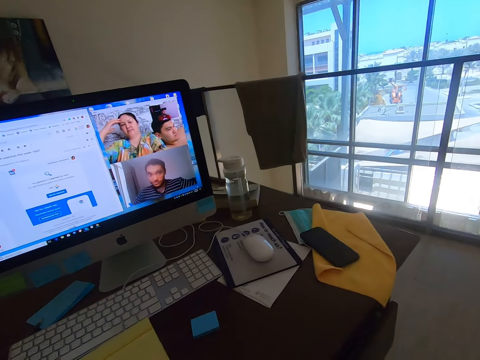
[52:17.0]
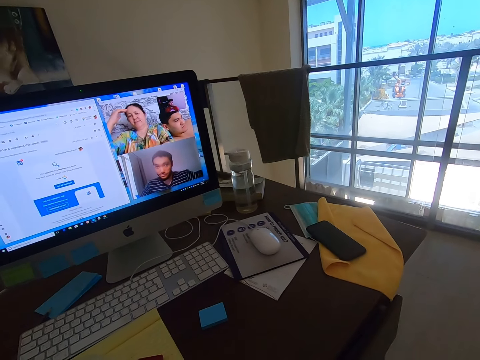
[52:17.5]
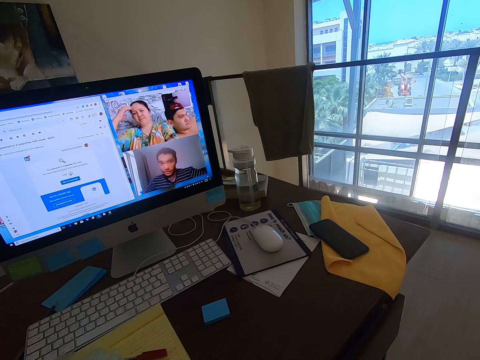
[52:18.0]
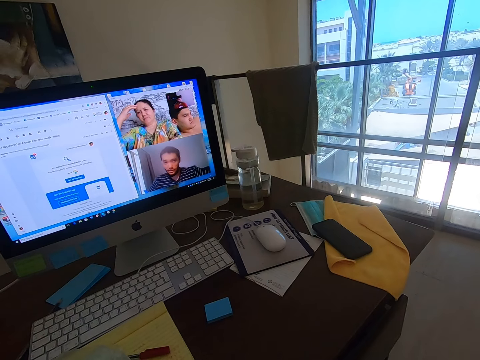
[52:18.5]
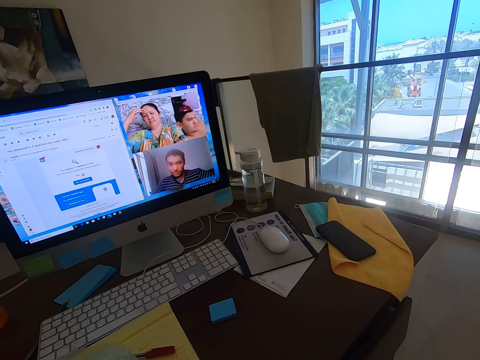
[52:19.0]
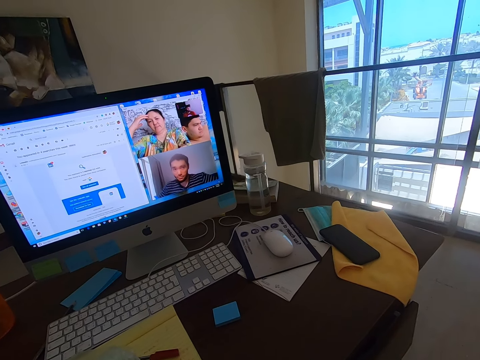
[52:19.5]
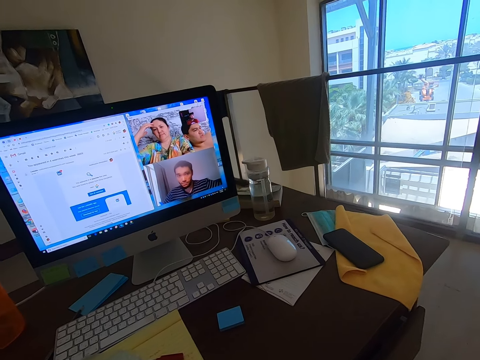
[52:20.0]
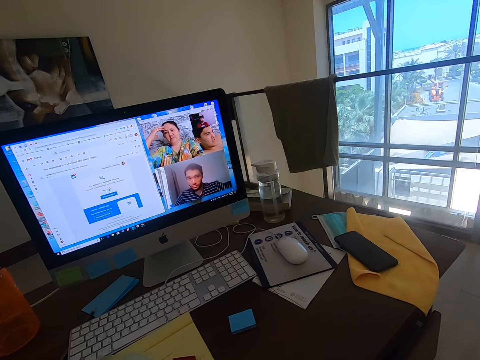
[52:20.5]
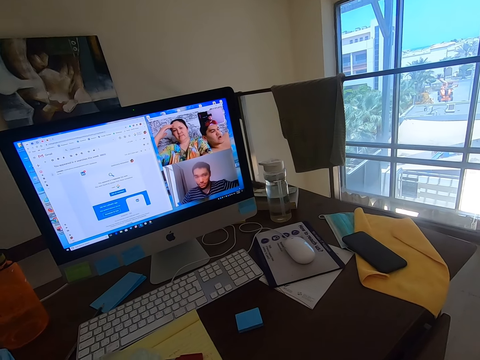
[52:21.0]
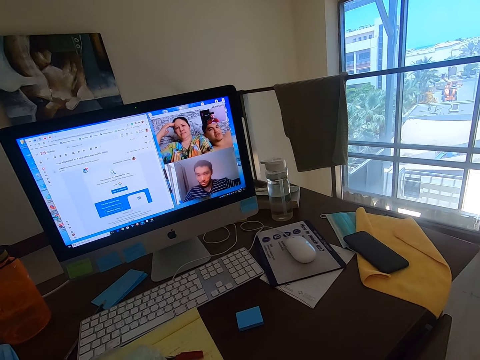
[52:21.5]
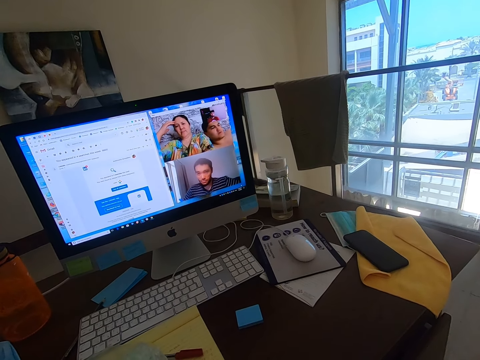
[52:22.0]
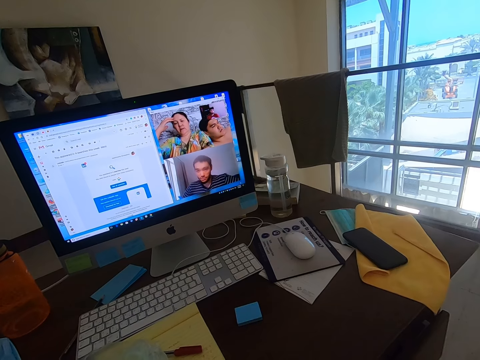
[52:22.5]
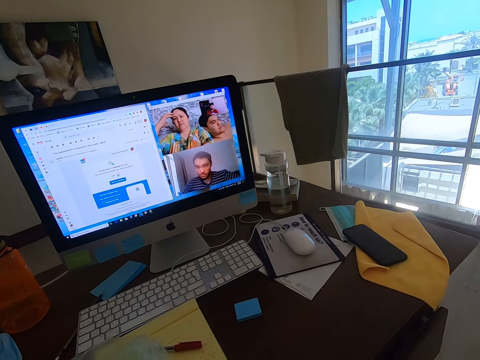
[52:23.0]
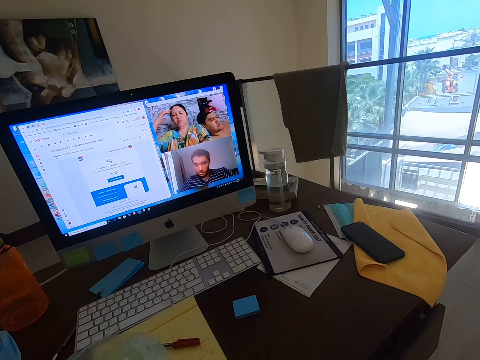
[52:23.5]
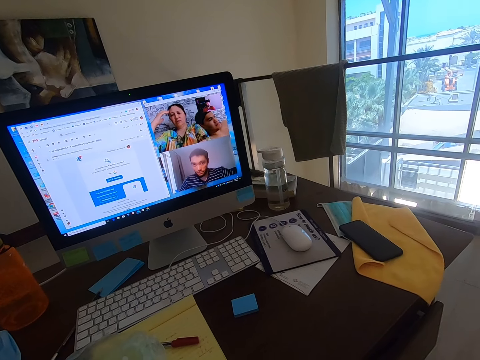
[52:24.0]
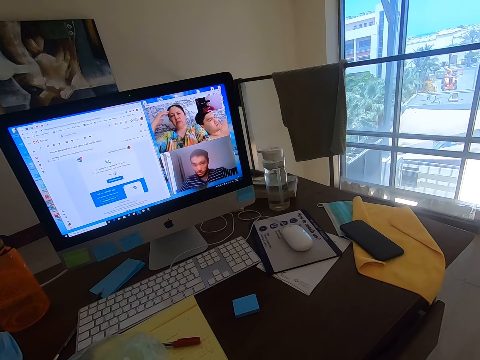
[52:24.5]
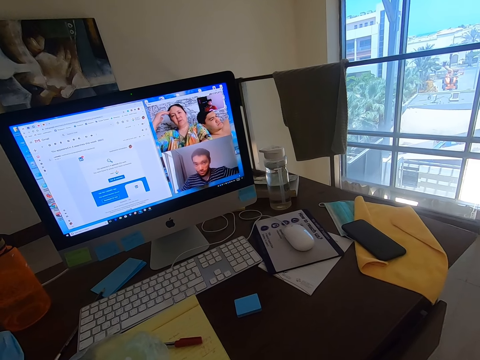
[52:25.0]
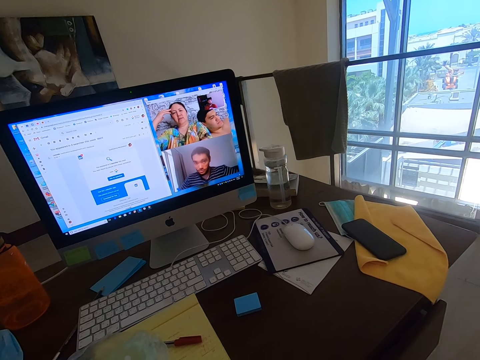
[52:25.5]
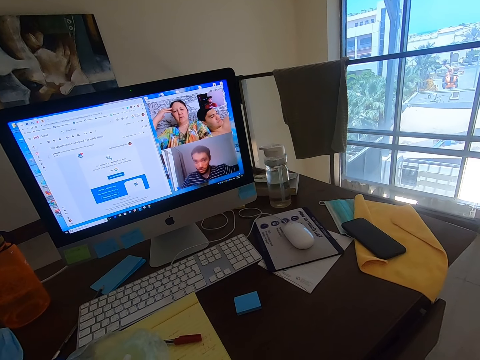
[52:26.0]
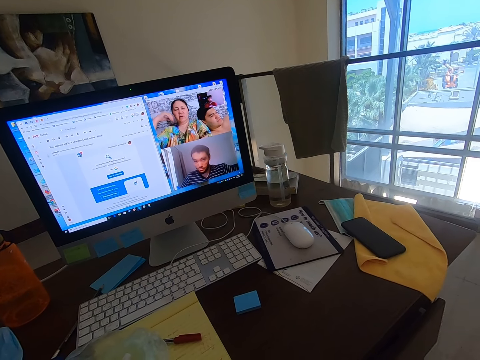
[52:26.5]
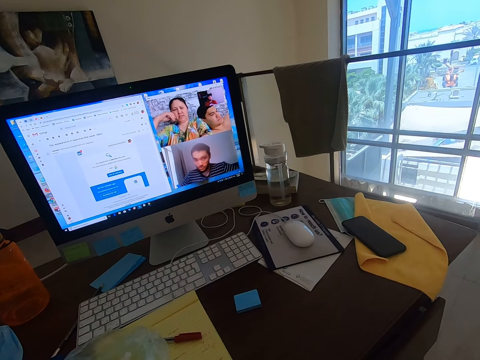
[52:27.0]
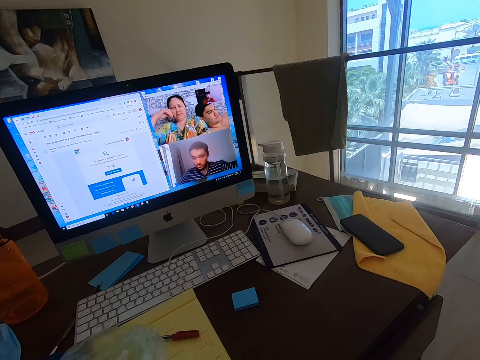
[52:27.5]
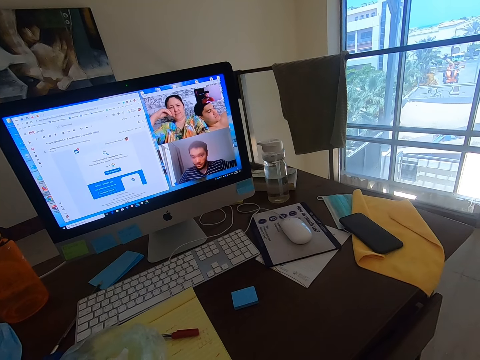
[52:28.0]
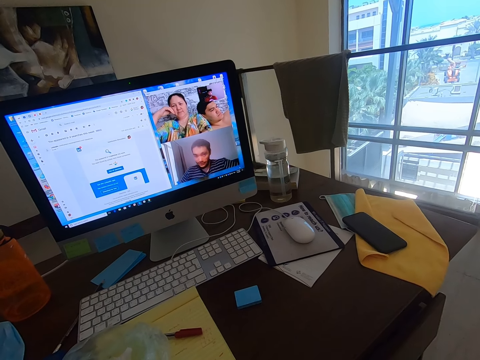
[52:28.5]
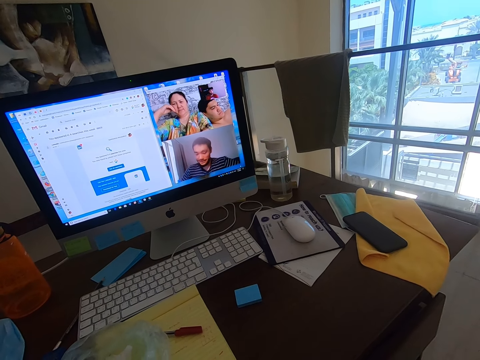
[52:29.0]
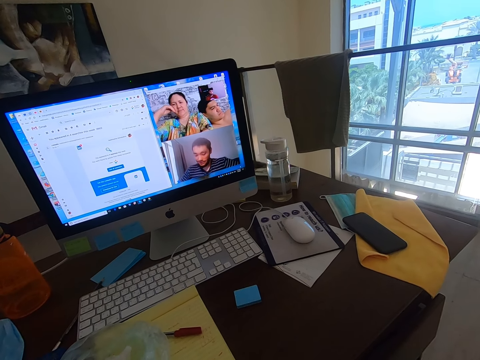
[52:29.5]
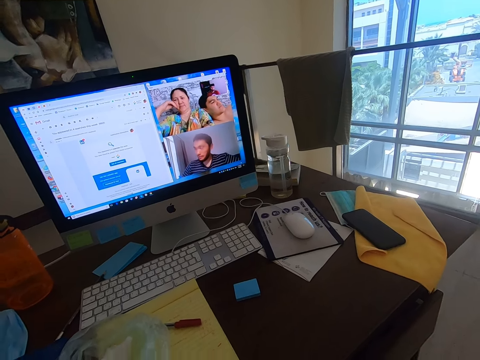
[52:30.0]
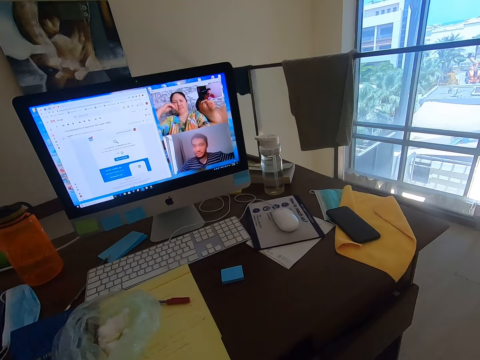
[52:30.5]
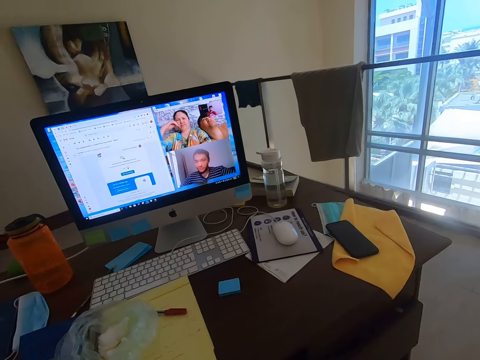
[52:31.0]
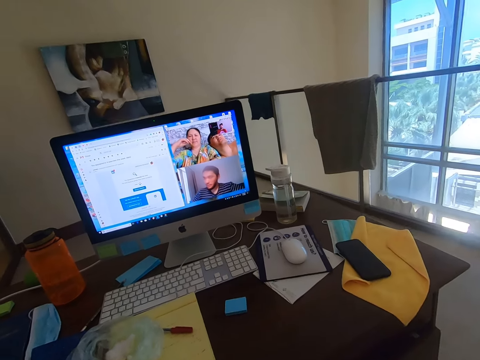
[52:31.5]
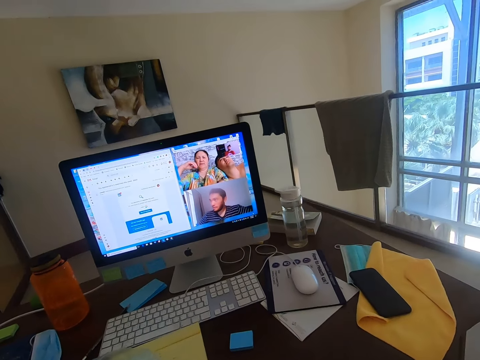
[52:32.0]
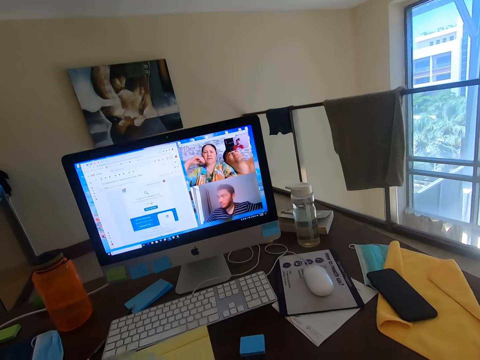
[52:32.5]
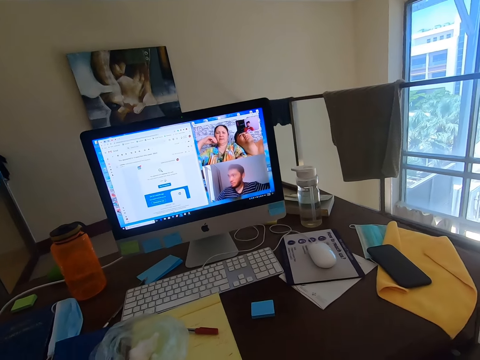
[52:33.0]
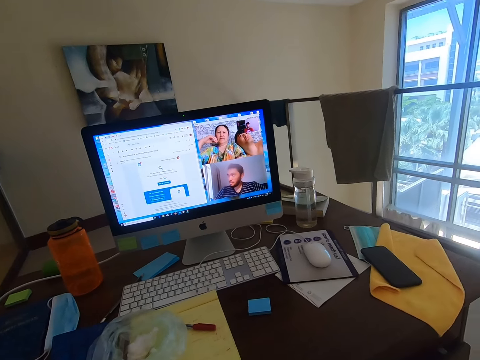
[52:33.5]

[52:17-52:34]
A man converses with the camera wearer. Another man converses with the camera wearer. A woman converses with the camera wearer. The first man converses with the camera wearer.

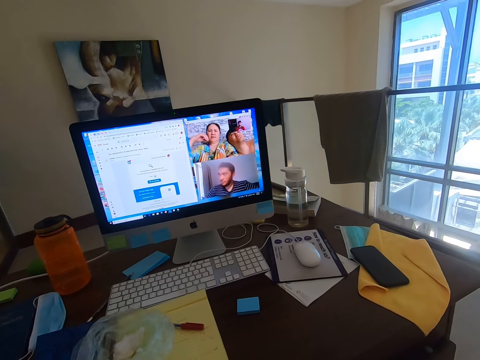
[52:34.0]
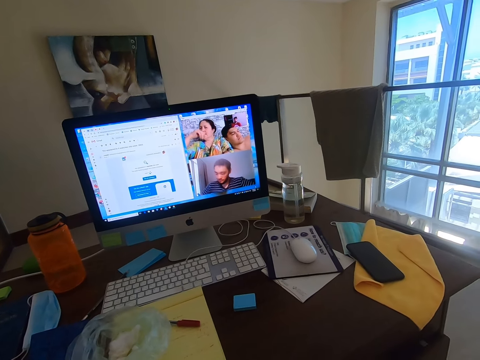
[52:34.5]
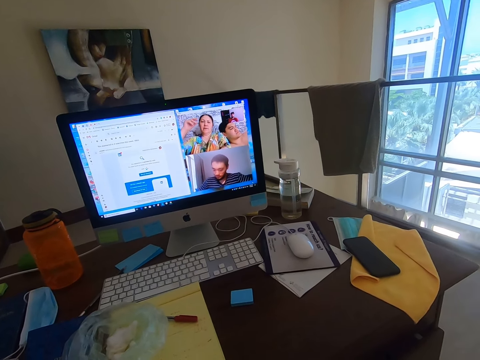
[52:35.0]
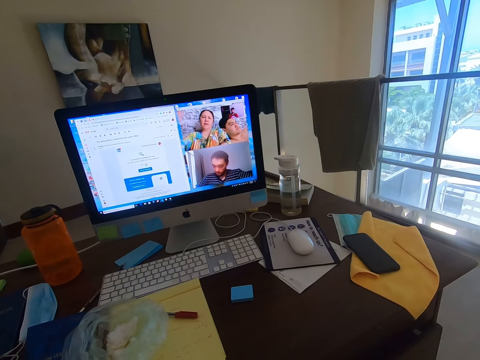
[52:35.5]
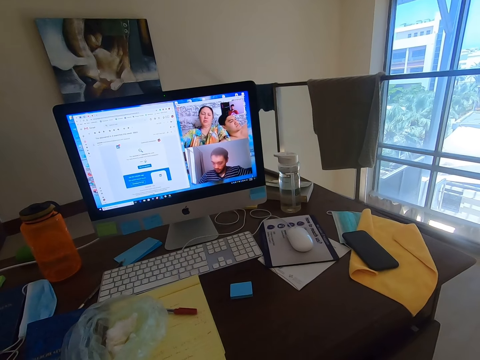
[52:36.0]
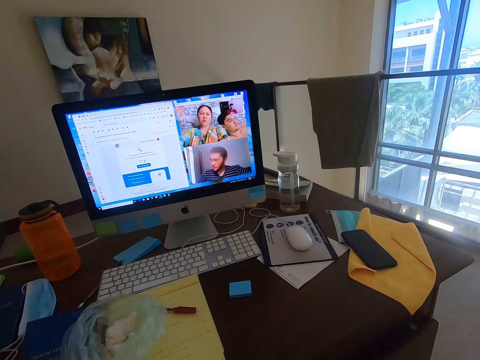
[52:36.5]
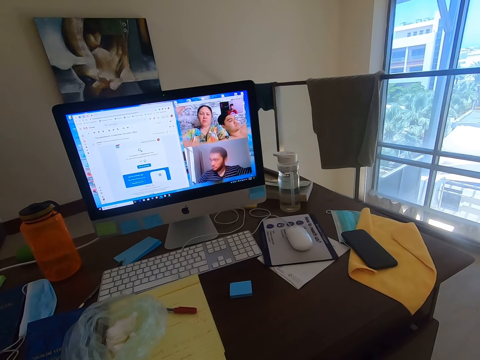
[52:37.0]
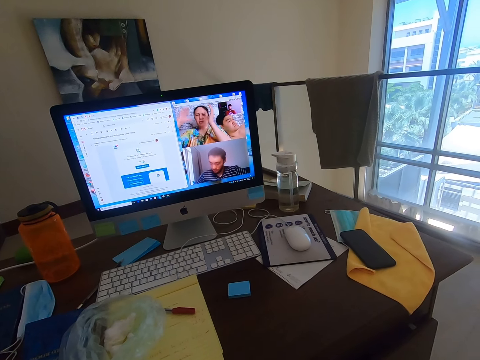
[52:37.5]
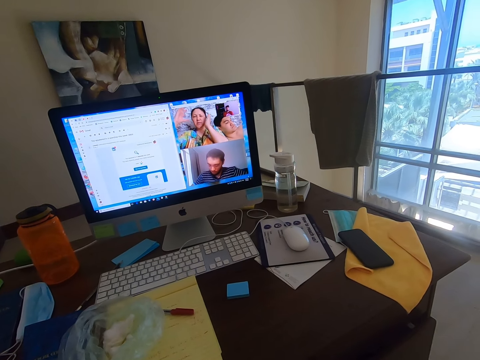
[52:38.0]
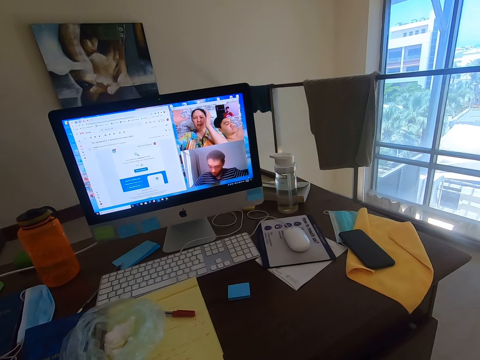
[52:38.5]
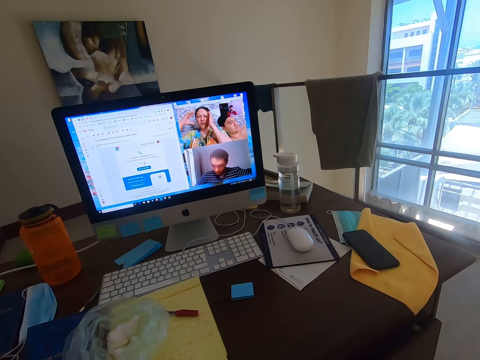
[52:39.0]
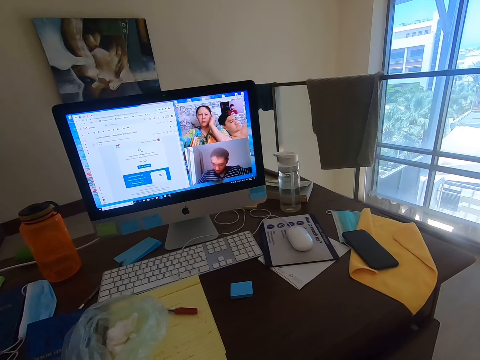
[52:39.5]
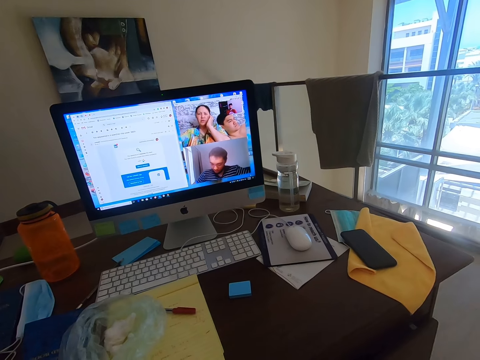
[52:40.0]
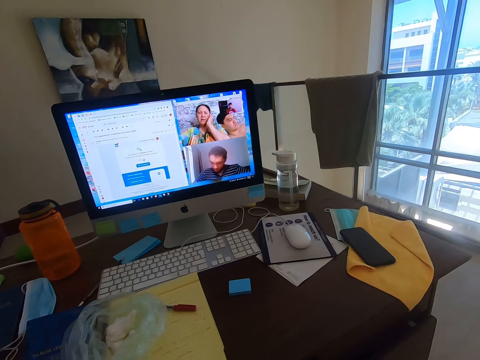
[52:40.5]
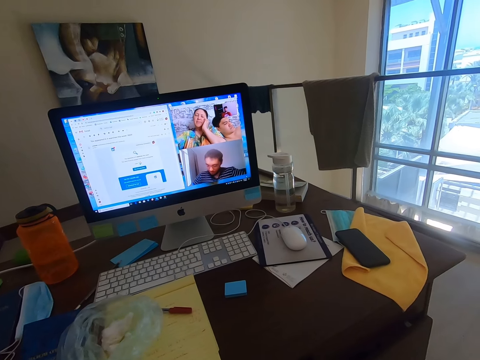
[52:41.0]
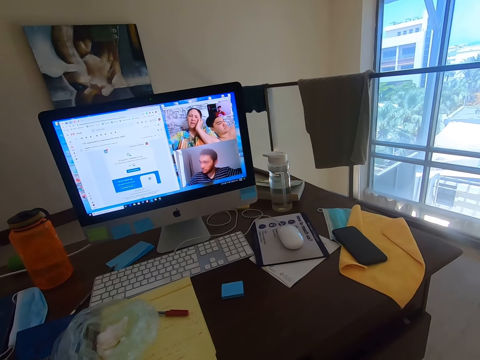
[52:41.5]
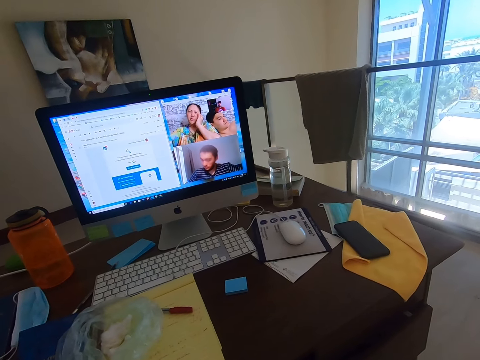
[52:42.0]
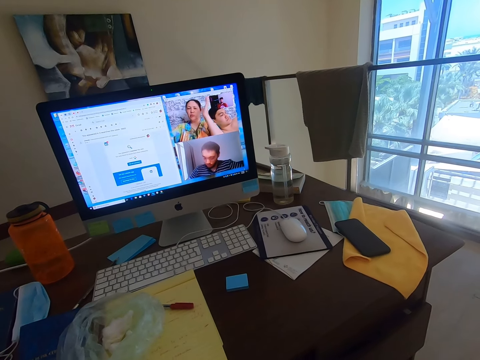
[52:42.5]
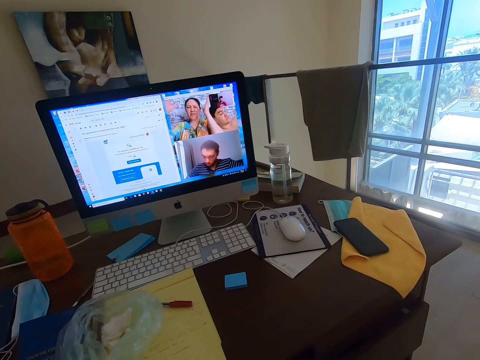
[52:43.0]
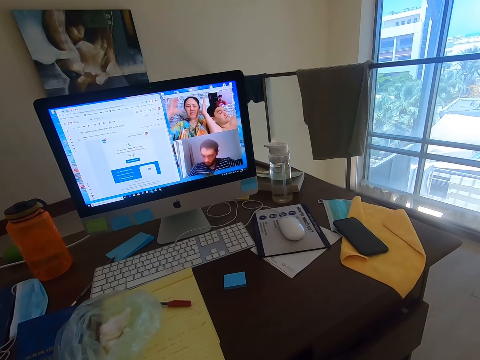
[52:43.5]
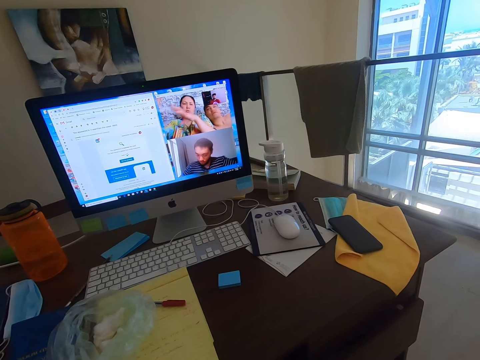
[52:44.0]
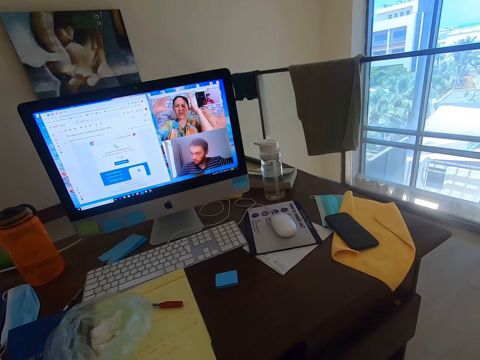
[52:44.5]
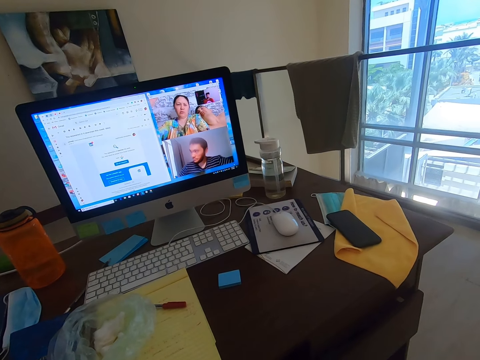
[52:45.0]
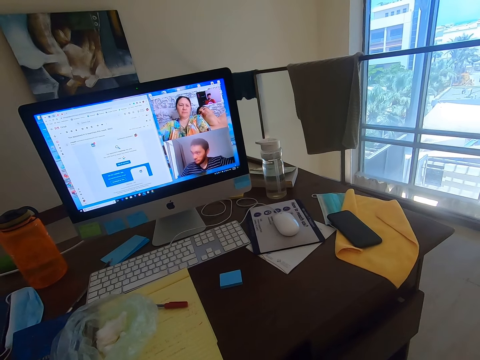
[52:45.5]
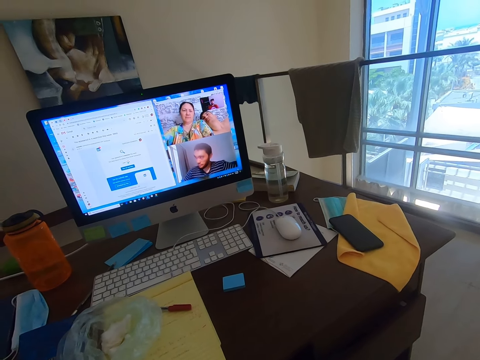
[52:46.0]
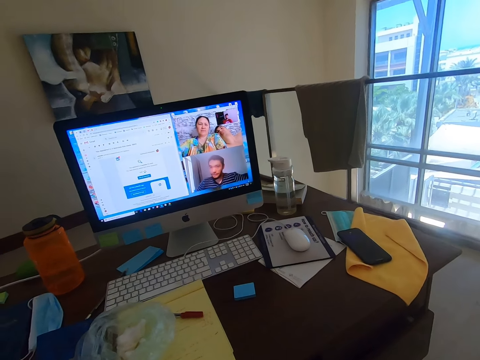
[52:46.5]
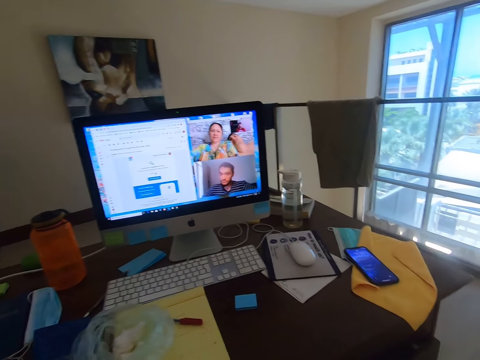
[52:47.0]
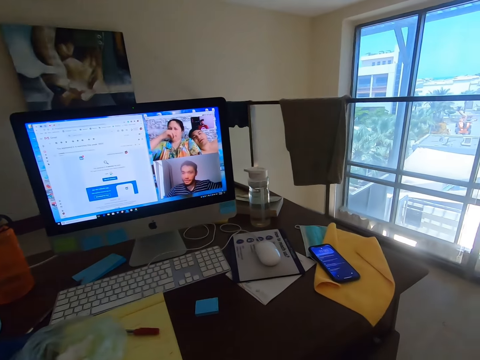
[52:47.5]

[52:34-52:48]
A woman converses with the camera wearer. A man converses with the woman.
